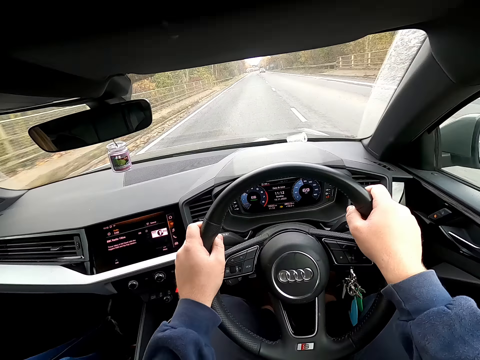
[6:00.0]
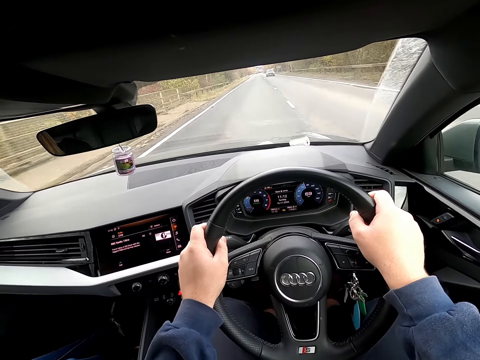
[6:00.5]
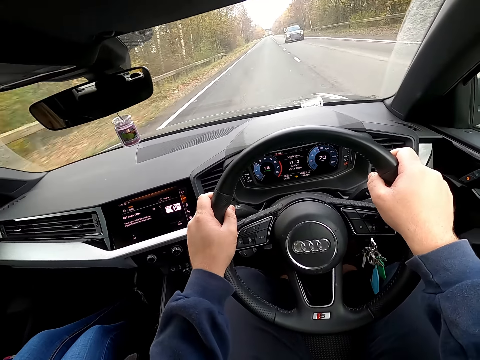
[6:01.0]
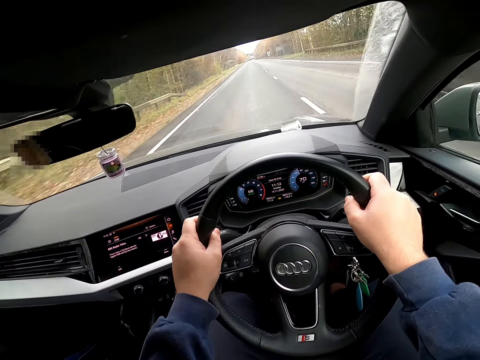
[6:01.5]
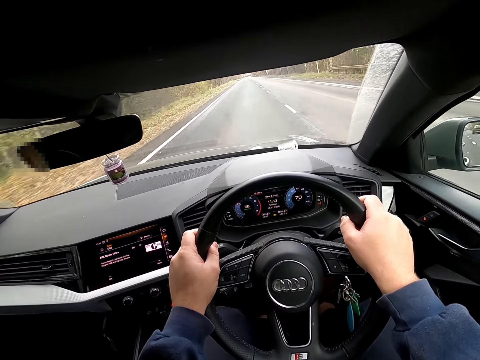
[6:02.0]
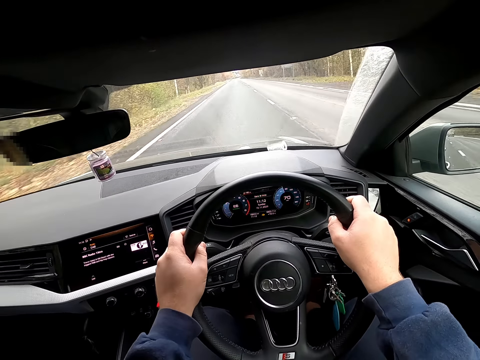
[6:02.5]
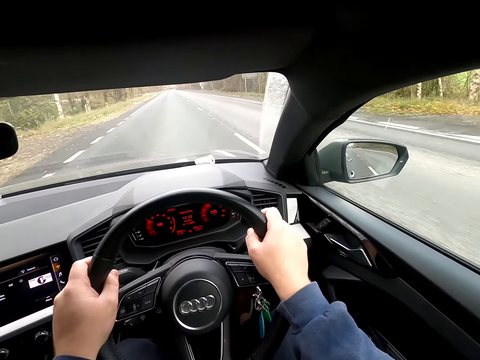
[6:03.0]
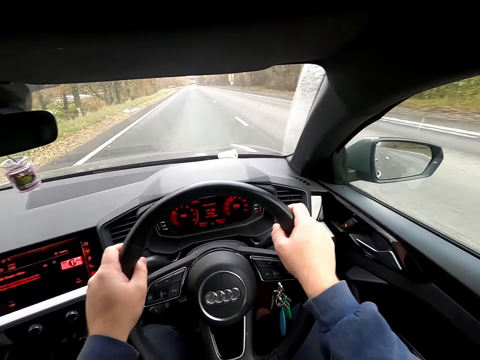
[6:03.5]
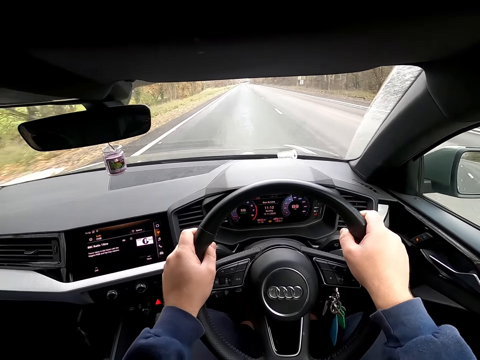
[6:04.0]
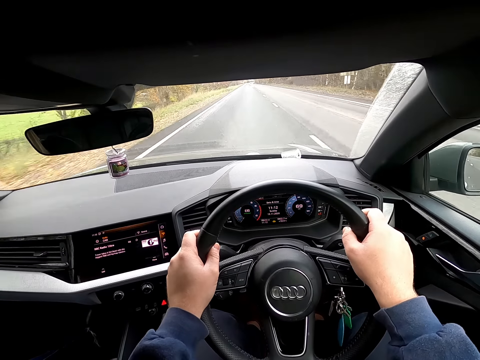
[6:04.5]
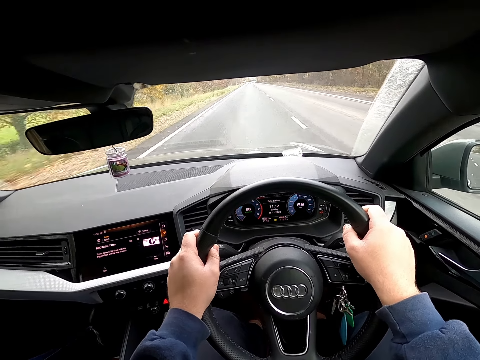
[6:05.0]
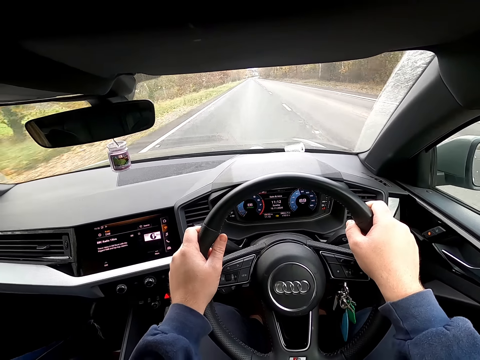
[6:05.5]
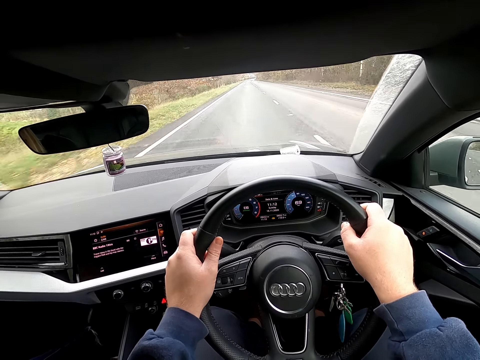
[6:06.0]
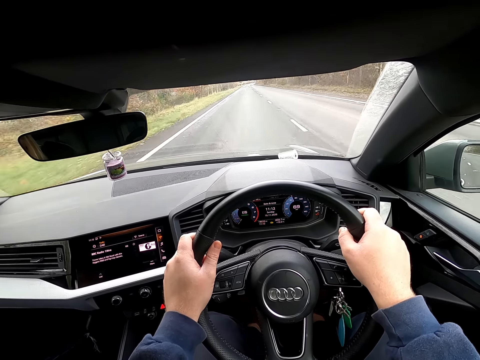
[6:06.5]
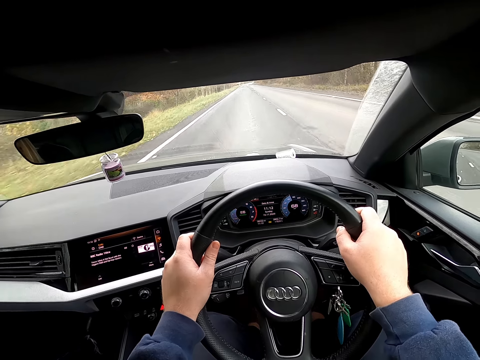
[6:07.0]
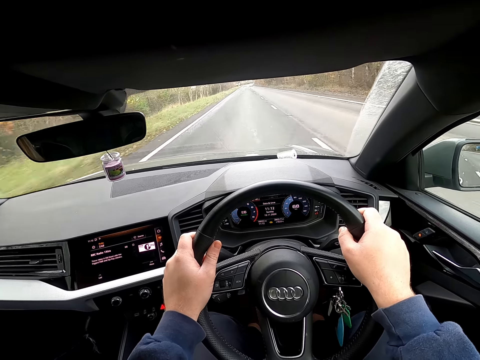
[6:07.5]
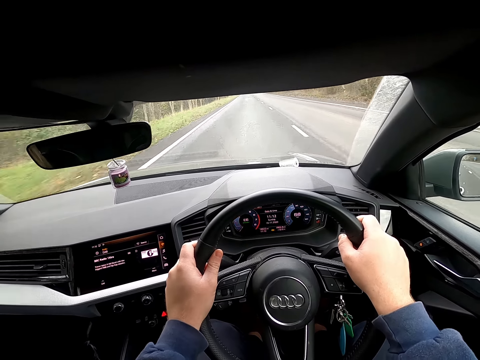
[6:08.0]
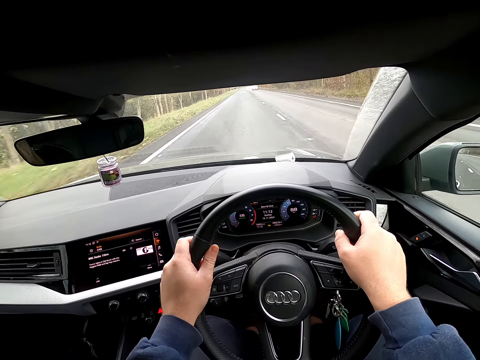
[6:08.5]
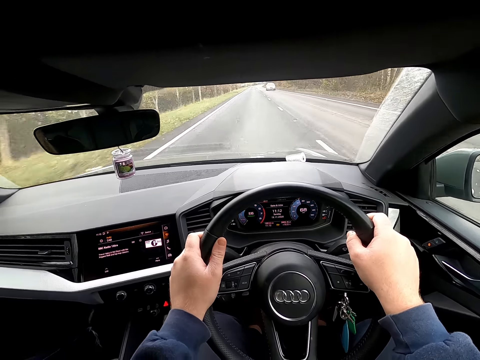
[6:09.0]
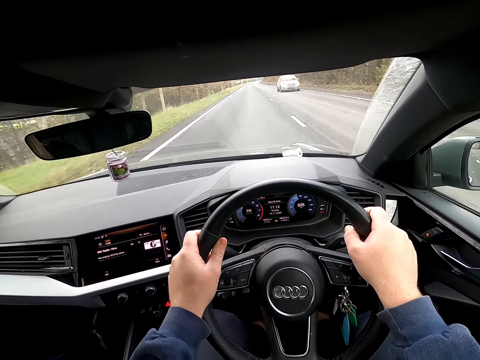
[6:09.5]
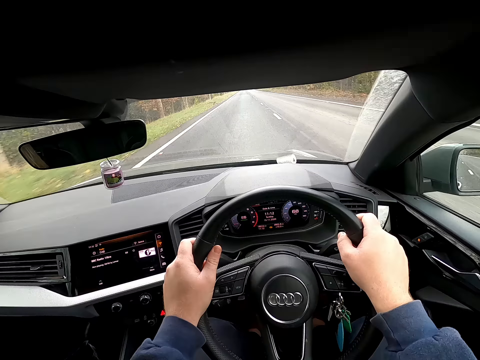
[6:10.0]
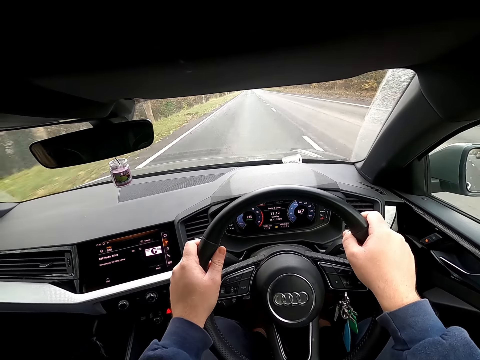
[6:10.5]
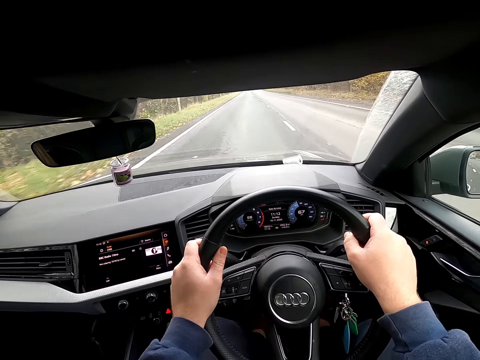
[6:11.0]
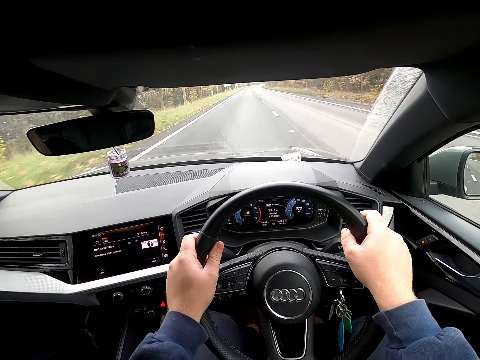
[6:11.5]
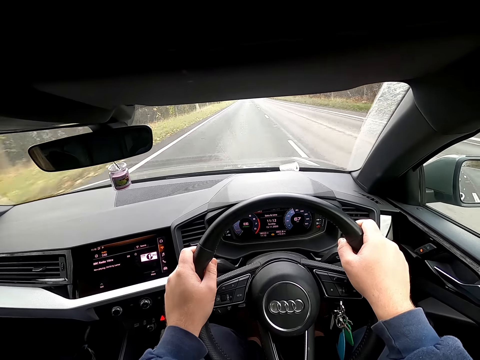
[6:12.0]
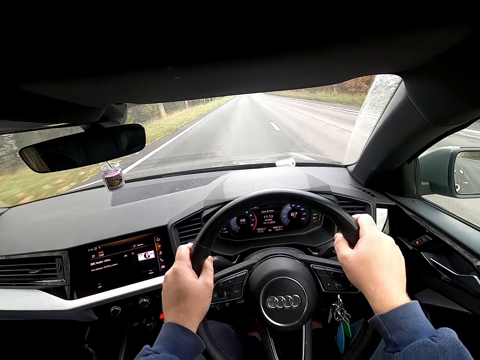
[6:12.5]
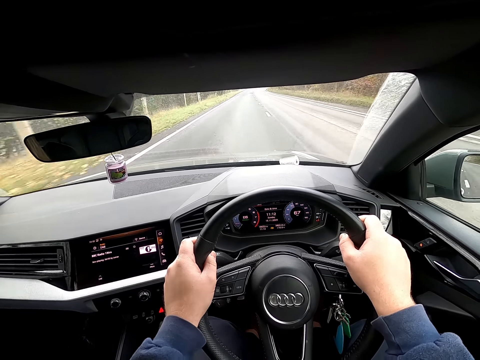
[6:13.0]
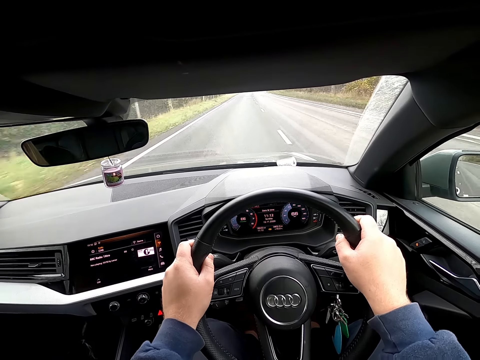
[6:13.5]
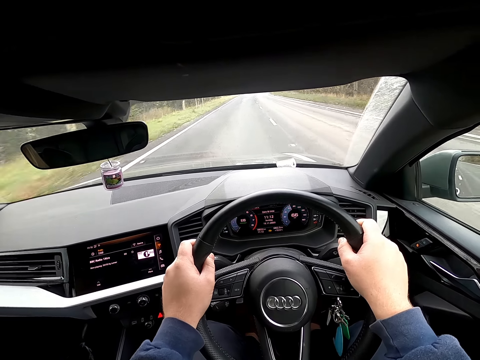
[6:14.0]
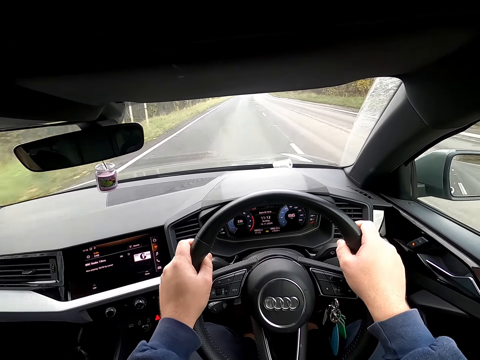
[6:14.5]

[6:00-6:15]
The camera wearer drives past a blue car. They drive past a black car. They drive past a white car.

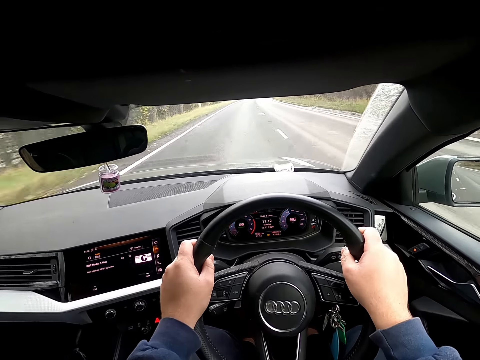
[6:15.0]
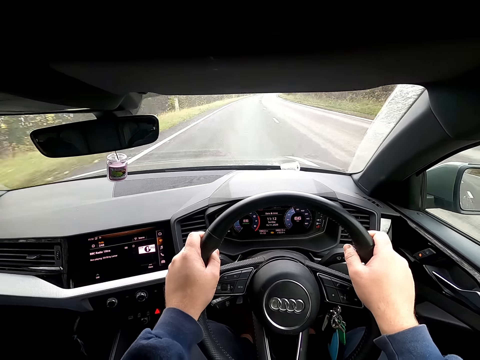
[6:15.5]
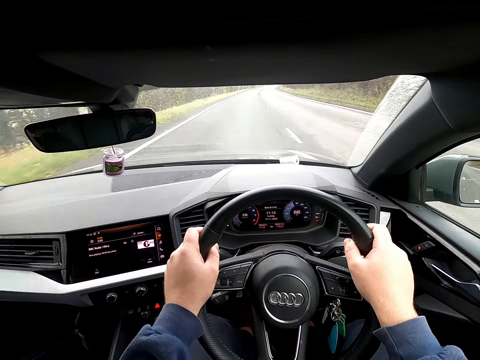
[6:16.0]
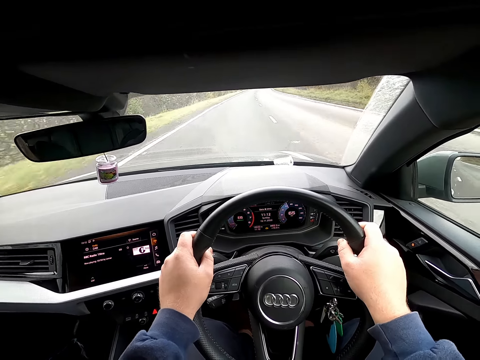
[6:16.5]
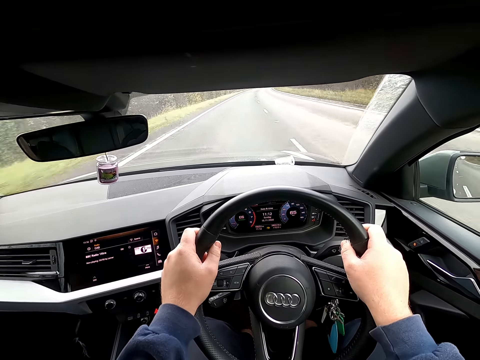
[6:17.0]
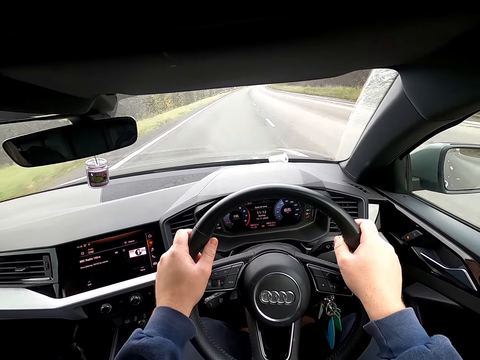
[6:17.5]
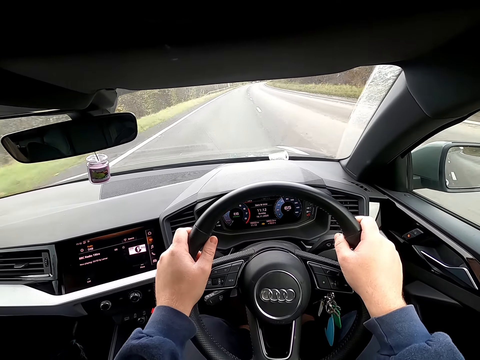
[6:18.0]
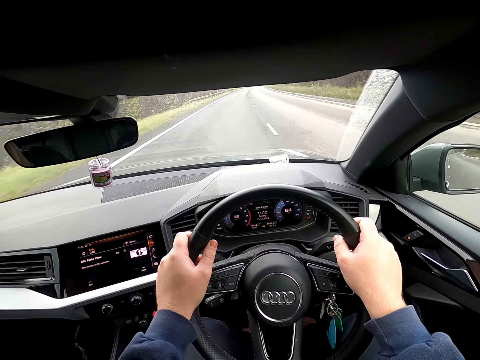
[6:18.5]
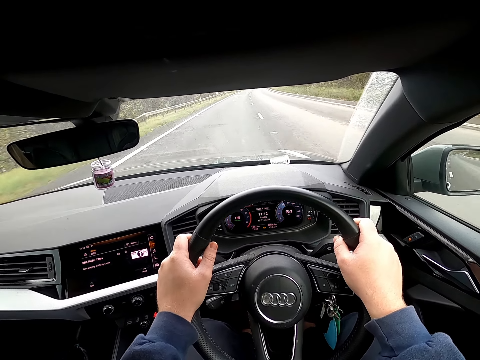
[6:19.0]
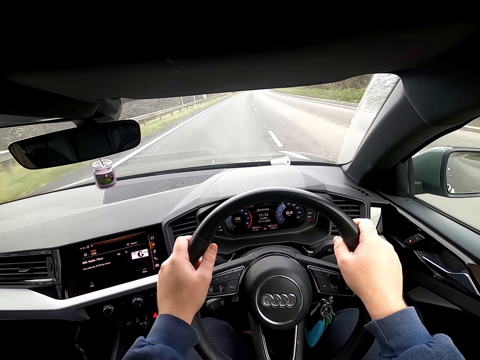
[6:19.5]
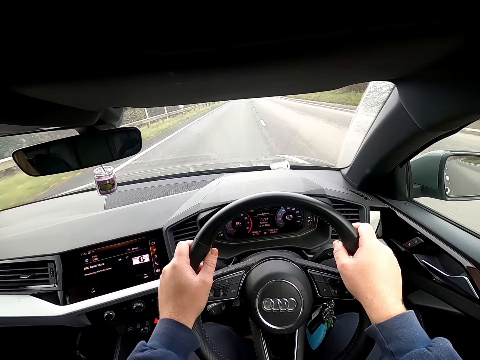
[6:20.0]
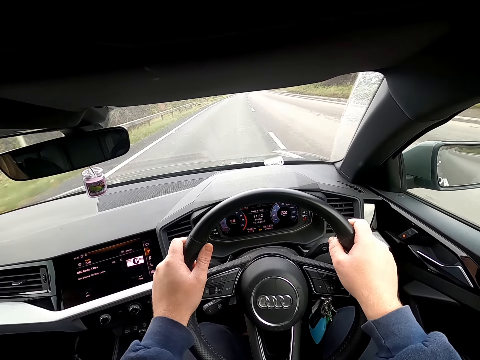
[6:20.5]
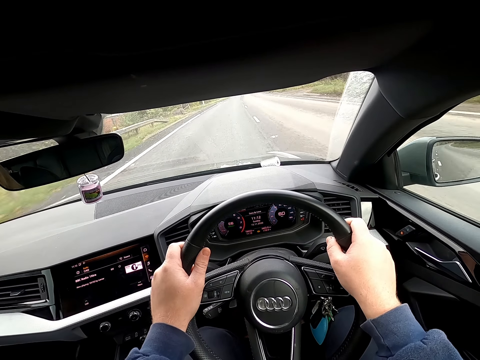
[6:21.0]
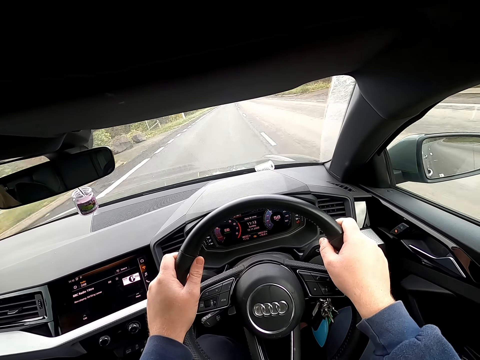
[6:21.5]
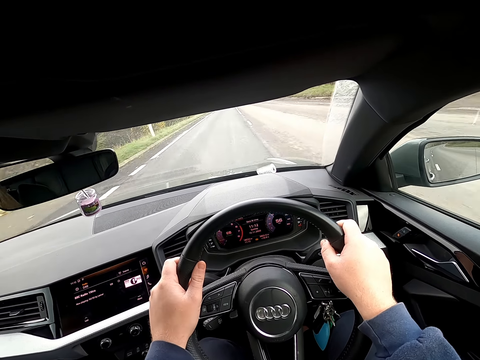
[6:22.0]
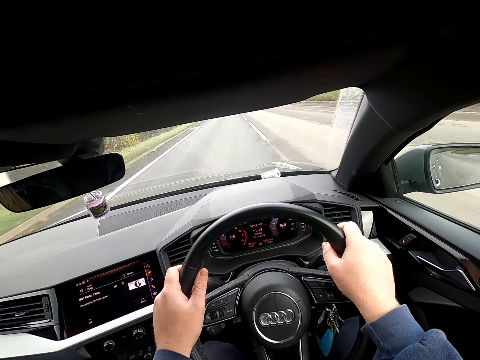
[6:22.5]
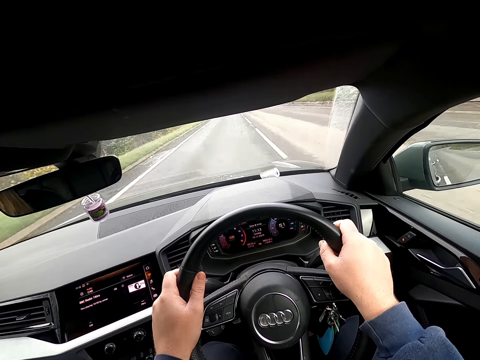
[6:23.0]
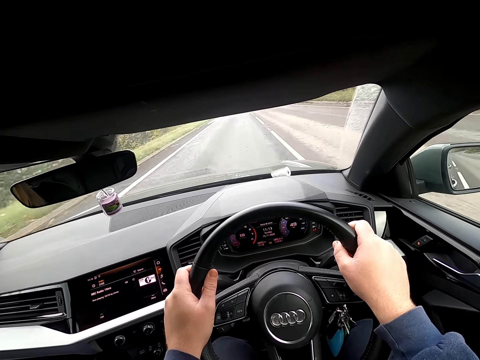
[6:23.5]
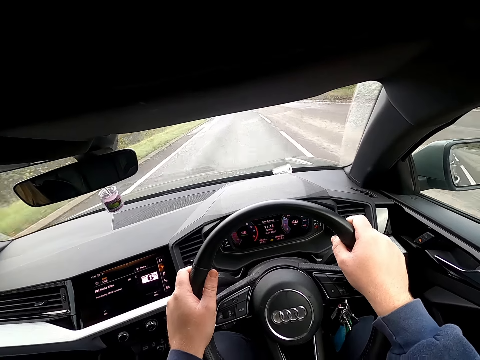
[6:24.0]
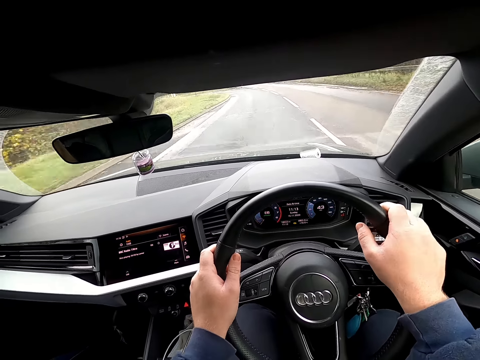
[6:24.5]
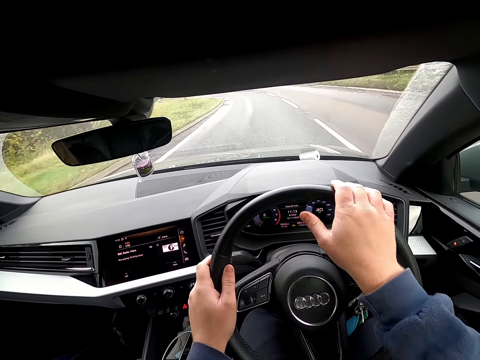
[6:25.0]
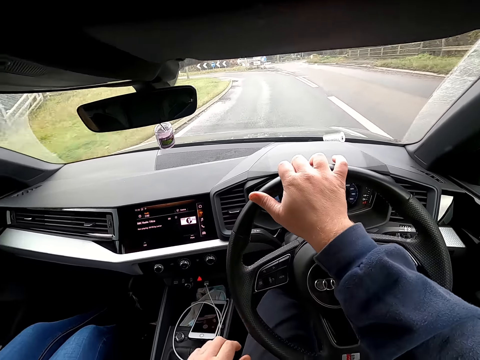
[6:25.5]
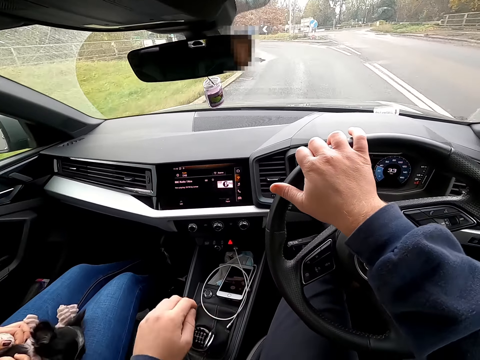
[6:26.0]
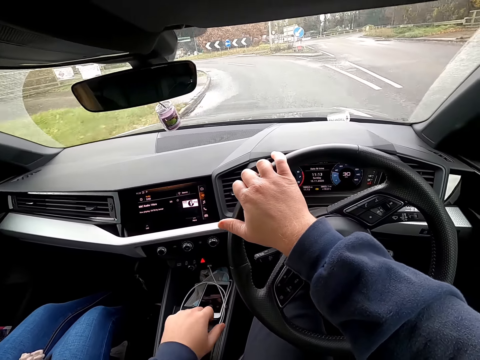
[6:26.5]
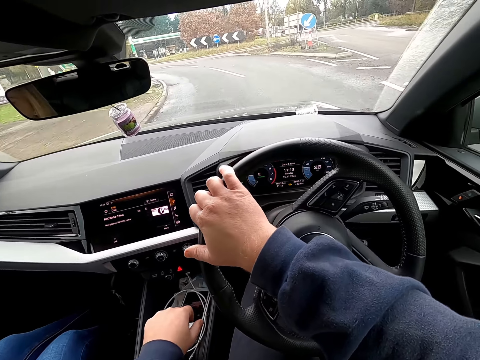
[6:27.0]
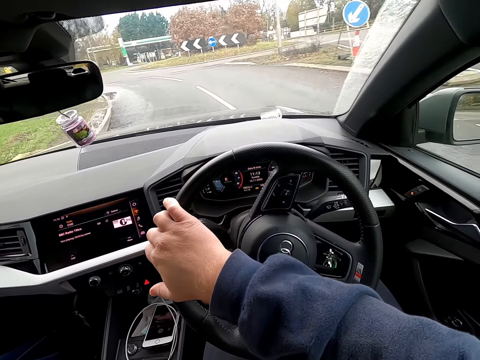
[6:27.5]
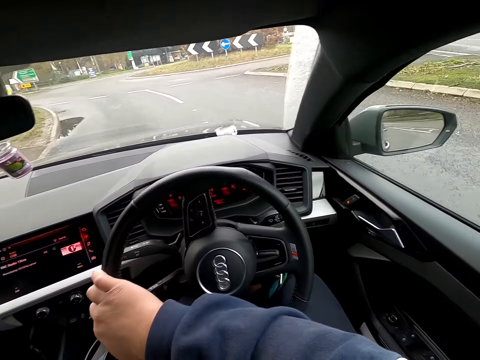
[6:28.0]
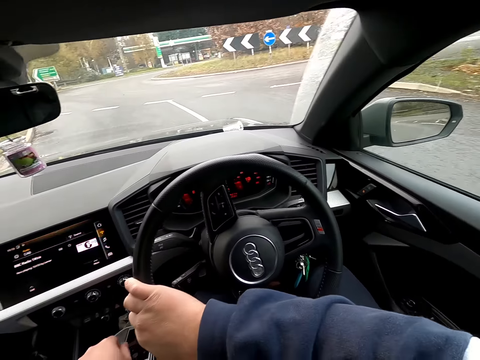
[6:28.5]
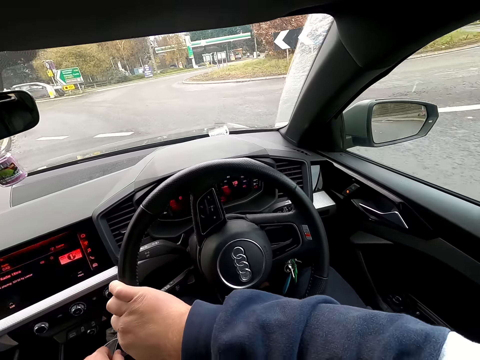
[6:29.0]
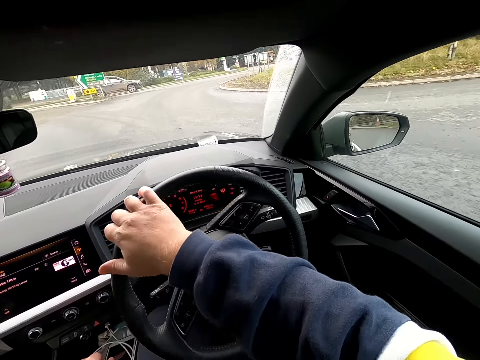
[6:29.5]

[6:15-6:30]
The camera wearer drives along the expressway in the car with his right hand on the steering wheel. He shifts the gear shift with his left hand.
